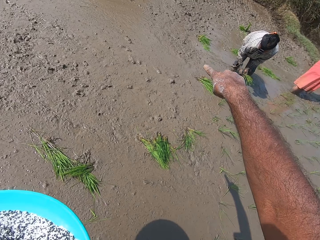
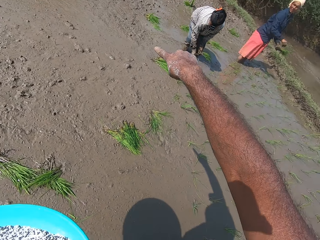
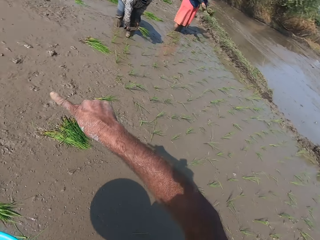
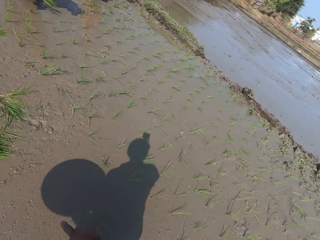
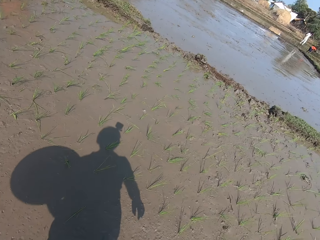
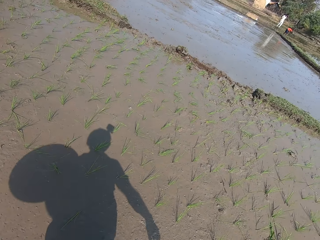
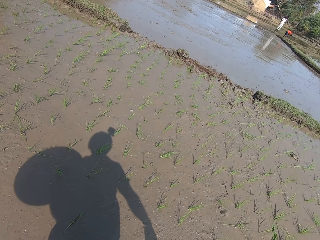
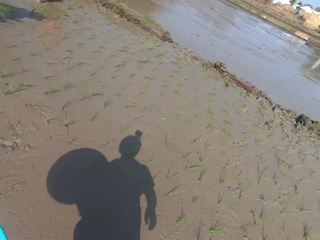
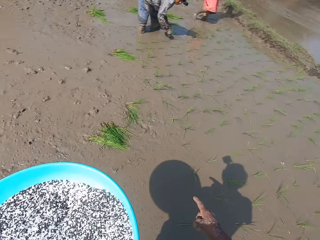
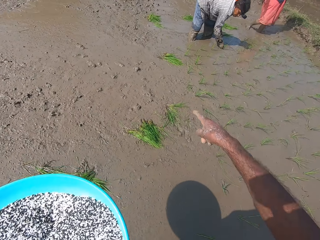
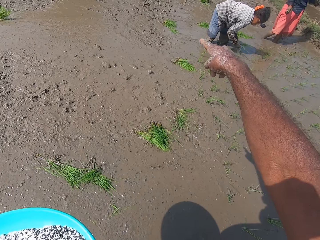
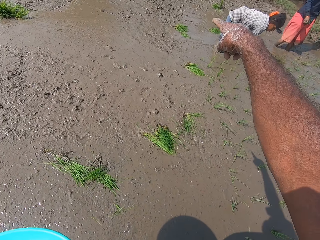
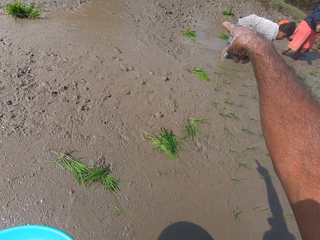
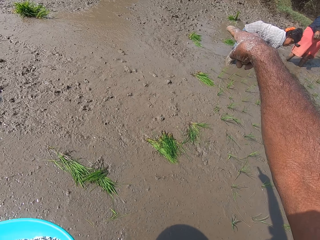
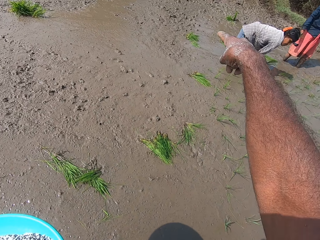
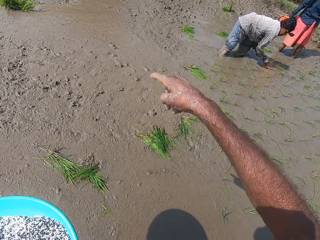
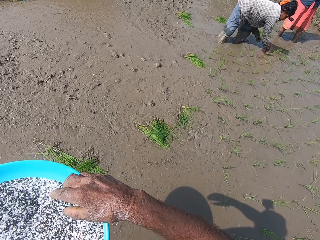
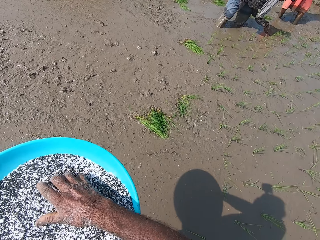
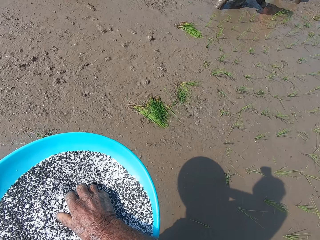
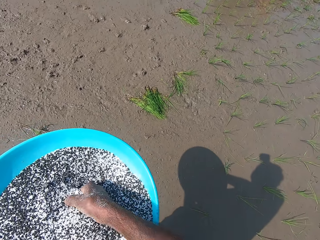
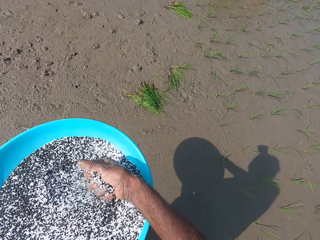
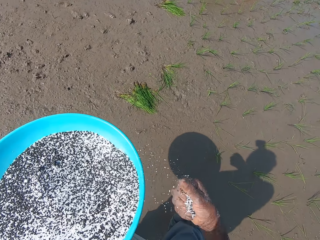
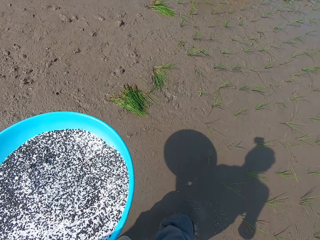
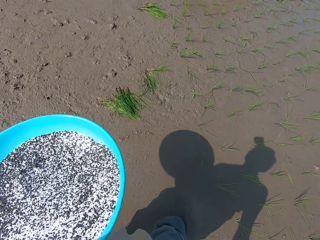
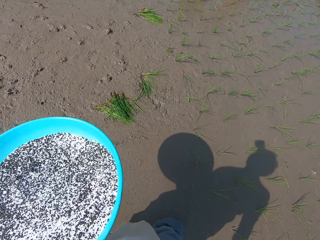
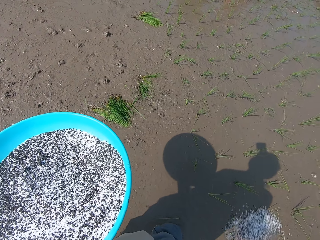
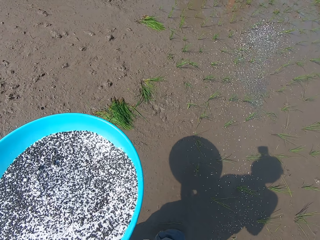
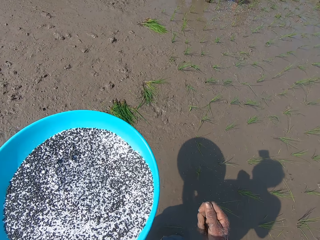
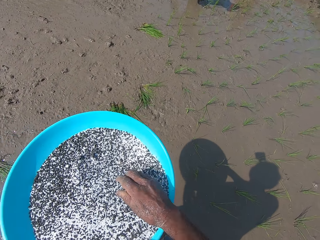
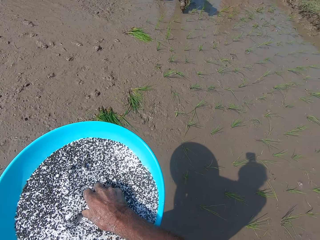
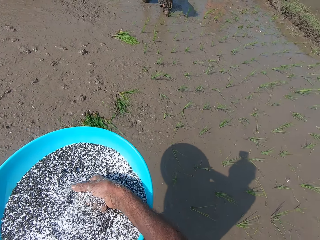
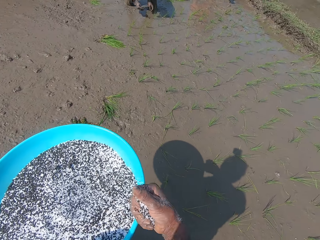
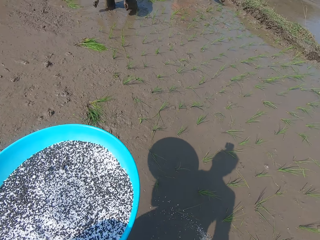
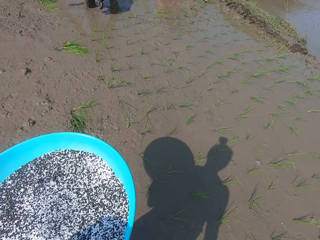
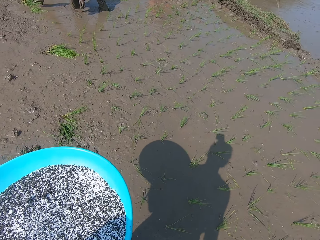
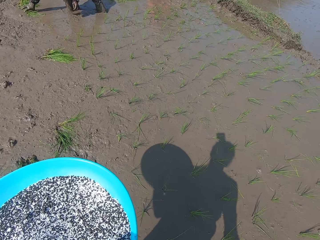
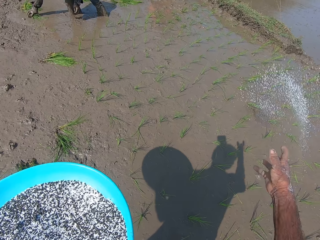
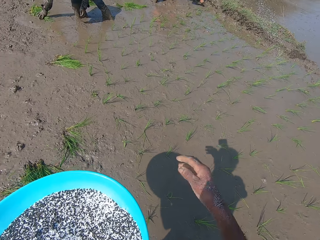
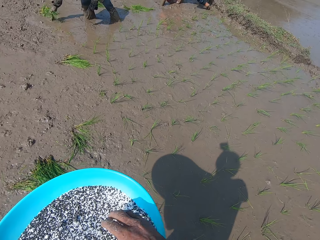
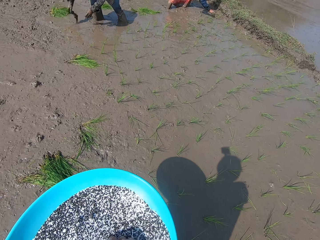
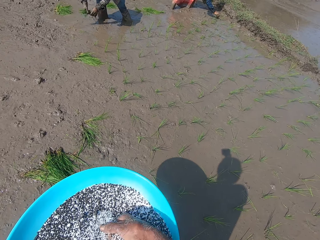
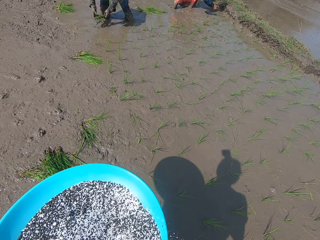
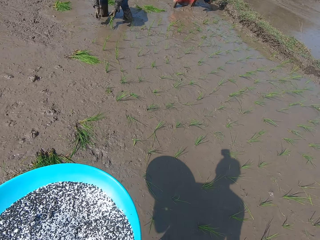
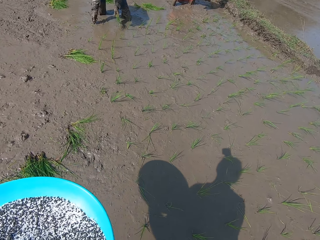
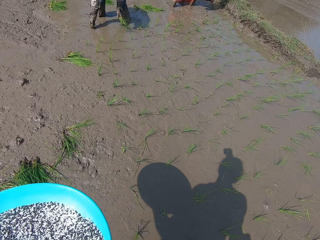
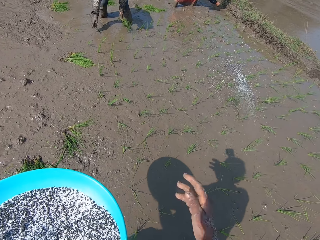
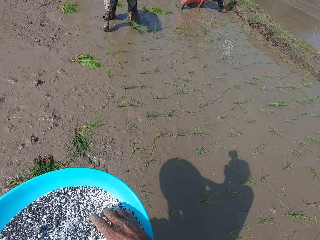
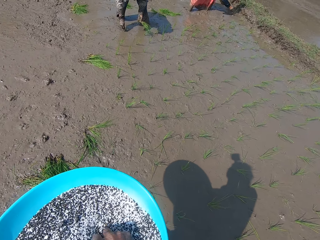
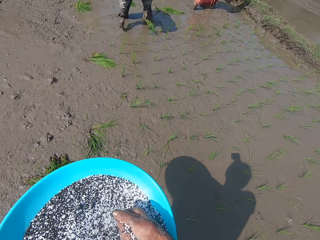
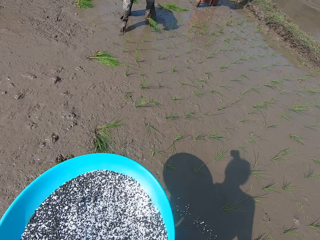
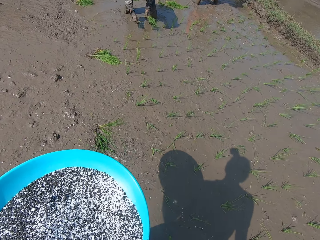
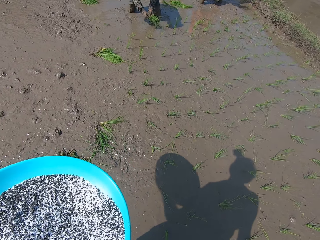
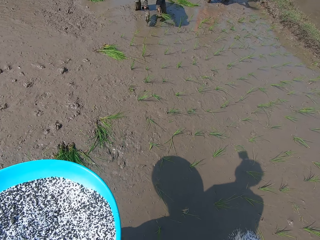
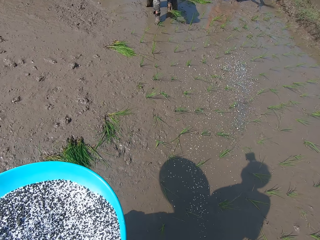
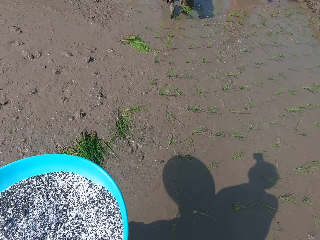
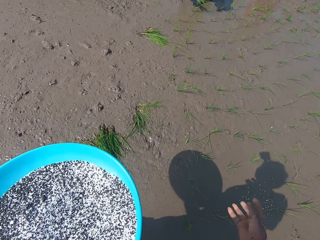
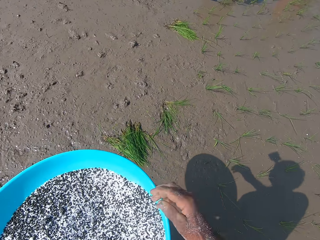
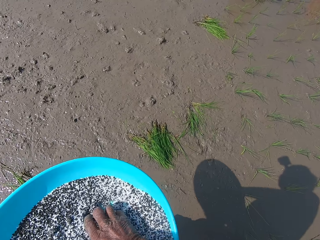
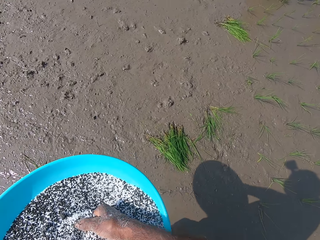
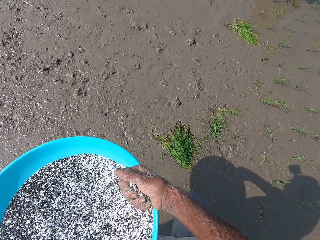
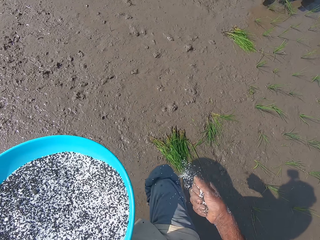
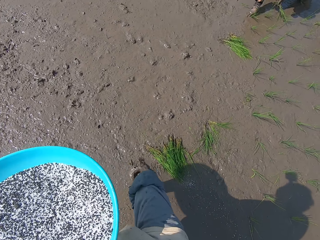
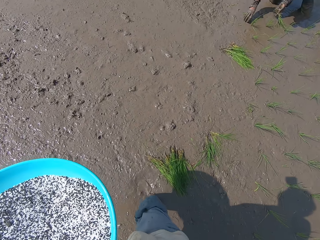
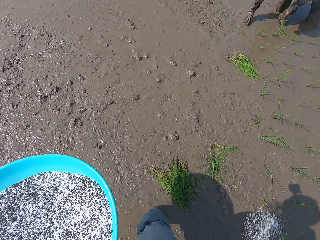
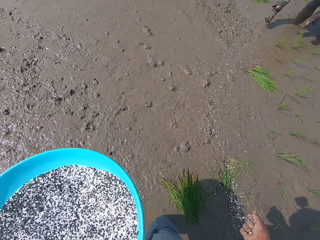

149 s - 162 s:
The man takes plants from the mud with his right hand. The man passes the plant in his right hand to his left hand. The camera wearer takes rice grains from the tray in his left hand with his right hand. He spreads the rice grains in his right hand on the mud. He takes rice grains from the tray in his left hand with his right hand. The man takes plants from the mud with his right hand. The camera wearer spreads the rice grains in his right hand on the mud. The woman takes plants from the mud with her right hand. The man passes the plants from his right hand to his left hand. The camera wearer takes rice grains from the tray in his left hand with his right hand. The man takes plants from the mud with his right hand. The camera wearer spreads the rice grains in his right hand on the mud. He takes rice grains from the tray in his left hand with his right hand. The man passes the plant in his right hand to his left hand. The camera wearer spreads the rice grains in his right hand on the mud. The man takes plants from the mud with his right hand. The camera wearer takes rice grains from the tray in his left hand with his right hand.

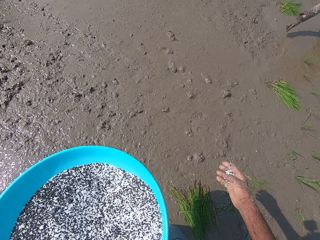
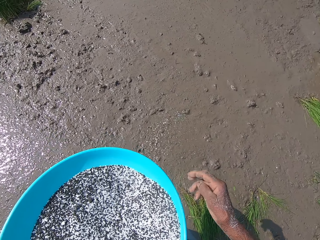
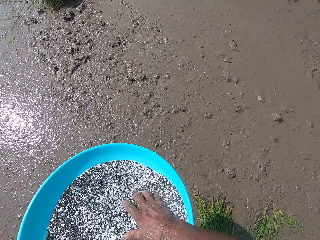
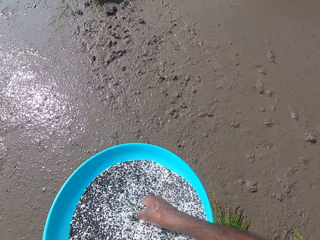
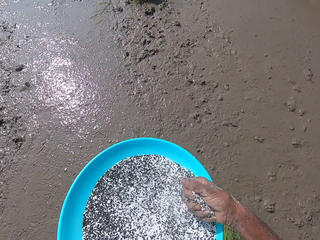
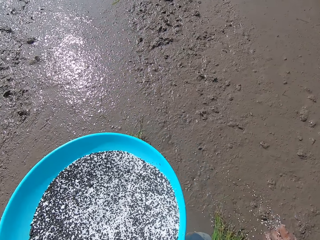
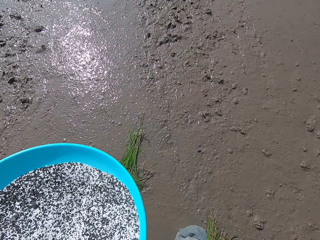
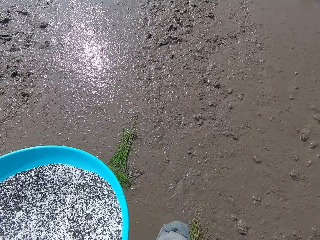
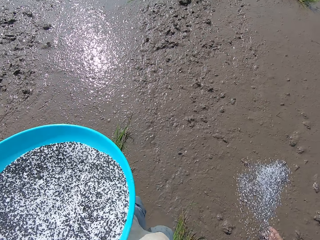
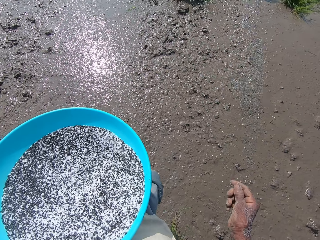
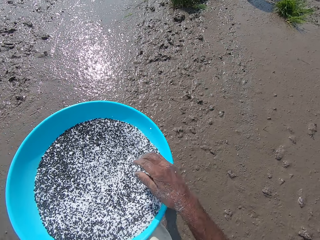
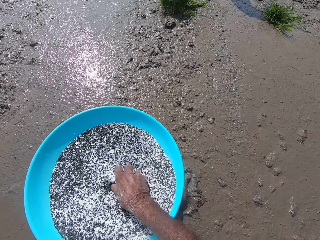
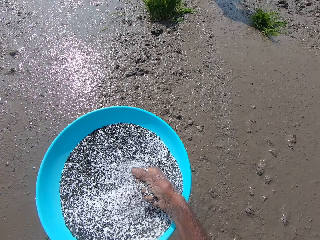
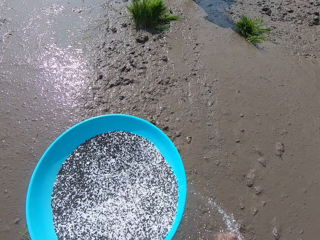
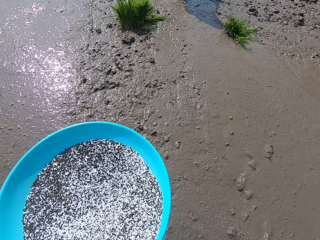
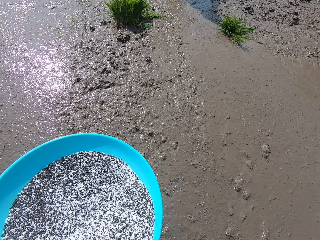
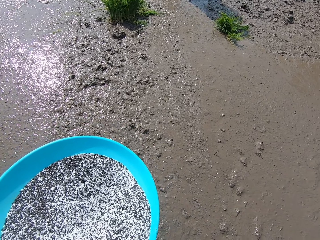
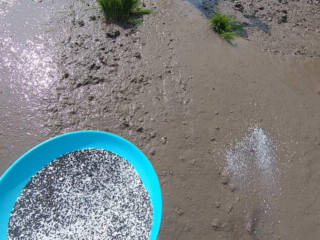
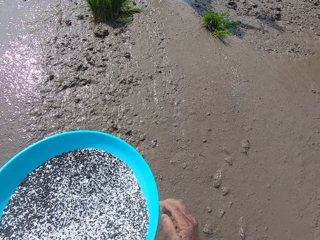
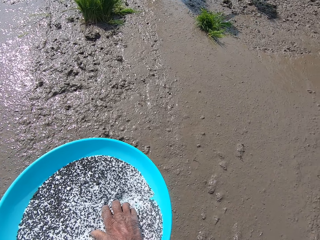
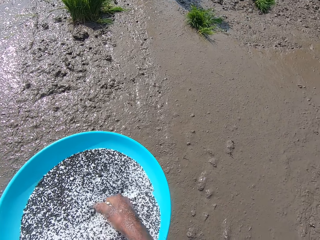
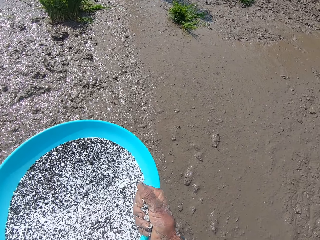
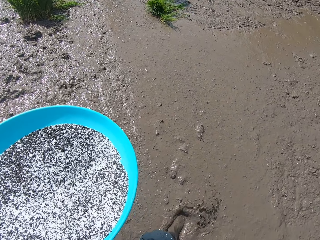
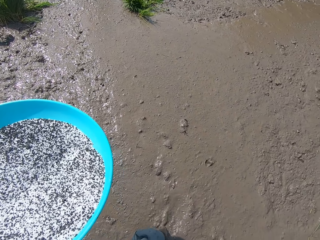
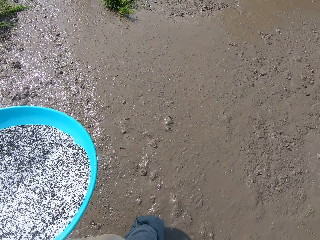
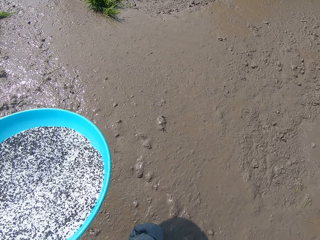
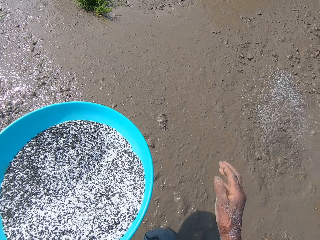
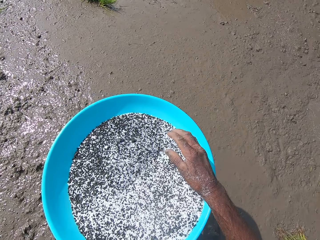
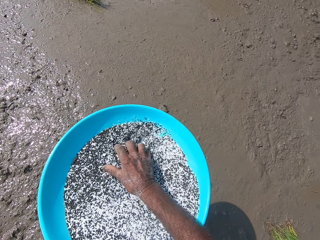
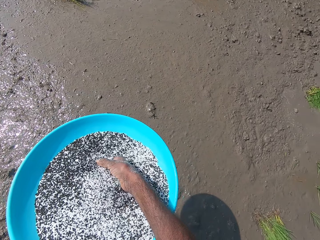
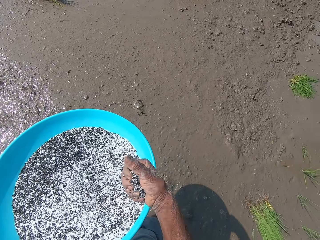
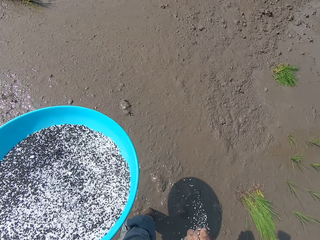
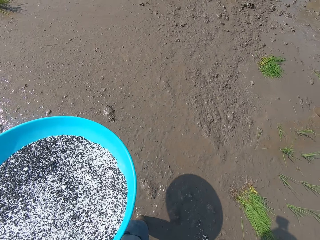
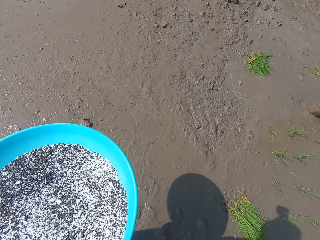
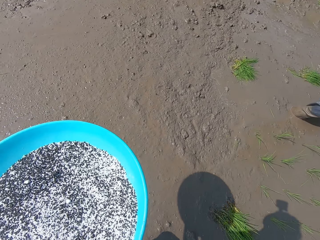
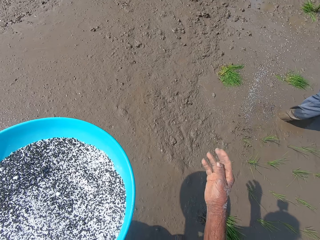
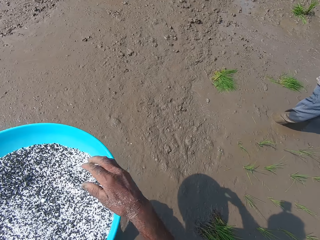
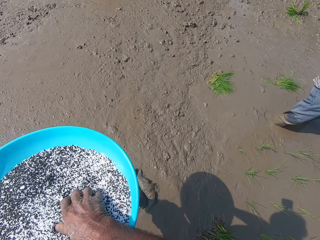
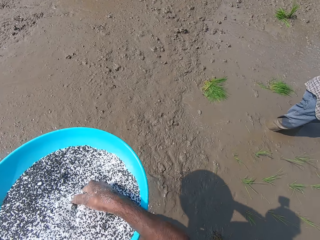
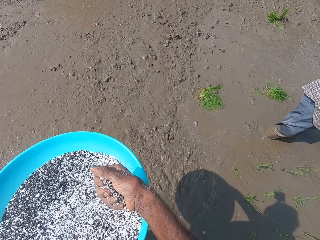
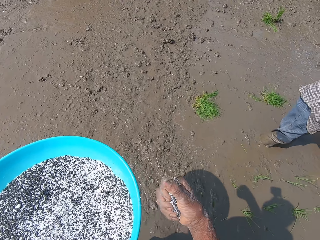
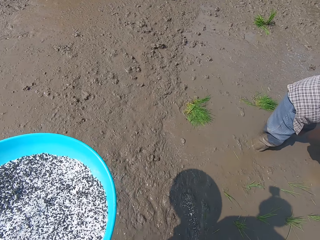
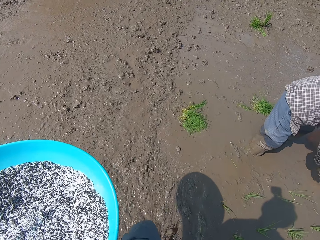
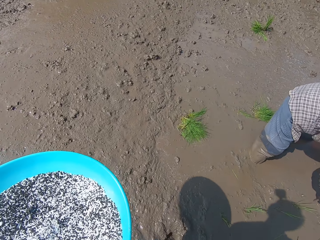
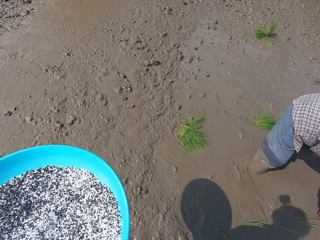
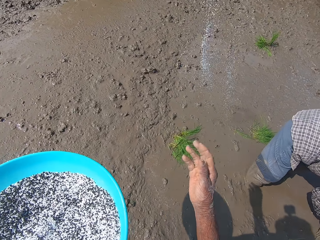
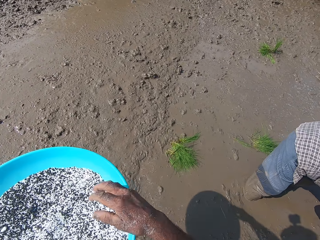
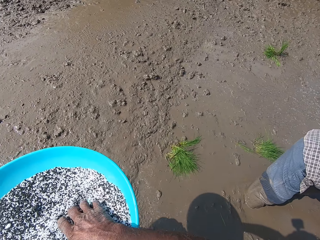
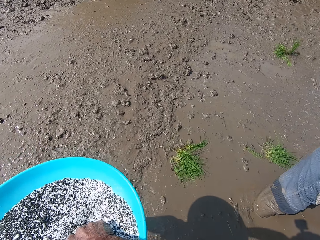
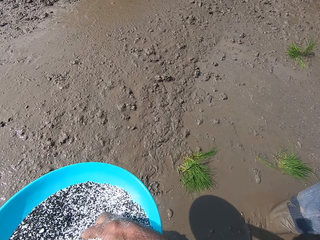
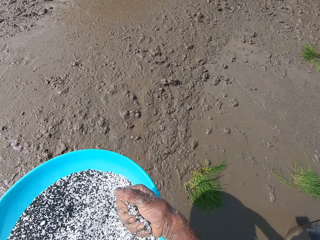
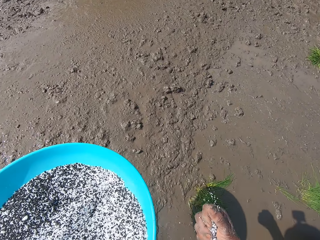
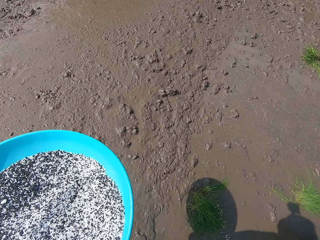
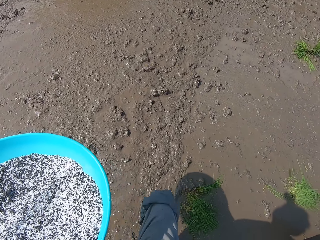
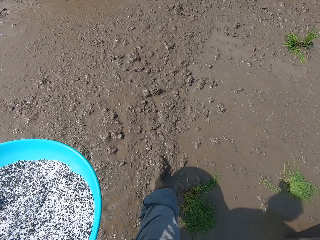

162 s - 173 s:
The camera wearer spreads the rice grains in his right hand on the mud. He takes rice grains from the tray in his left hand with his right hand. He spreads the rice grains in his right hand on the mud. He takes rice grains from the tray in his left hand with his right hand. He spreads the rice grains in his right hand on the mud. He takes rice grains from the tray in his left hand with his right hand. He spreads the rice grains in his right hand on the mud. He takes rice grains from the tray in his left hand with his right hand. He spreads the rice grains in his right hand on the mud. He takes rice grains from the tray in his left hand with his right hand. He spreads the rice grains in his right hand on the mud. He takes rice grains from the tray in his left hand with his right hand.
